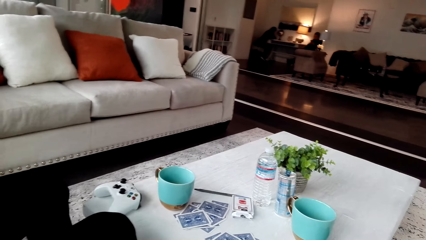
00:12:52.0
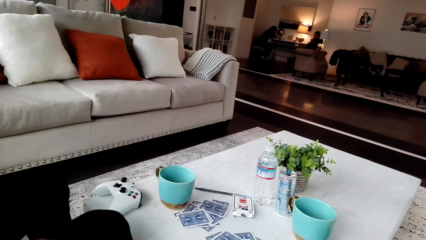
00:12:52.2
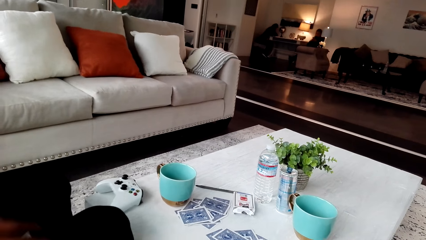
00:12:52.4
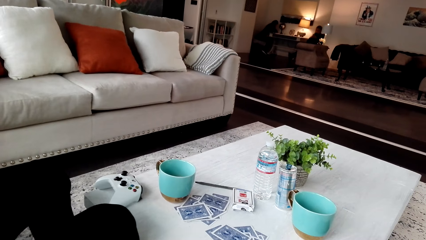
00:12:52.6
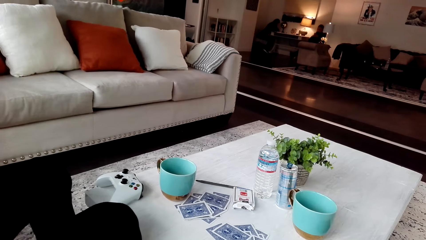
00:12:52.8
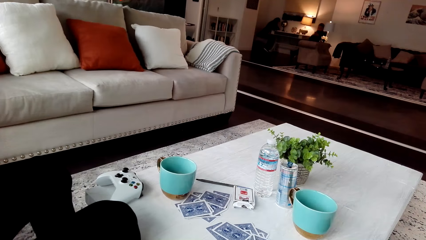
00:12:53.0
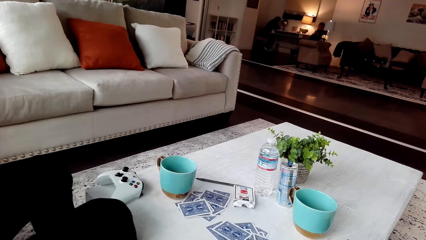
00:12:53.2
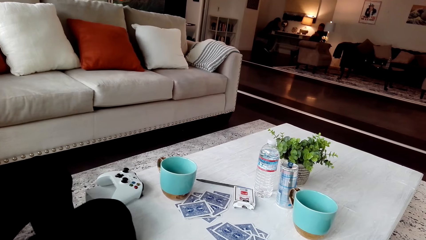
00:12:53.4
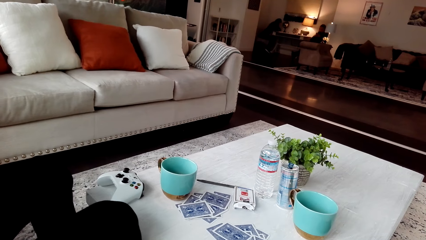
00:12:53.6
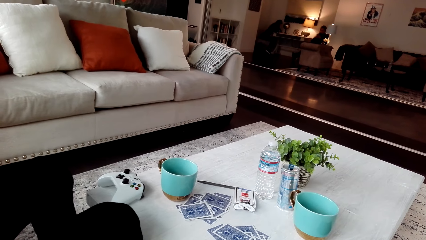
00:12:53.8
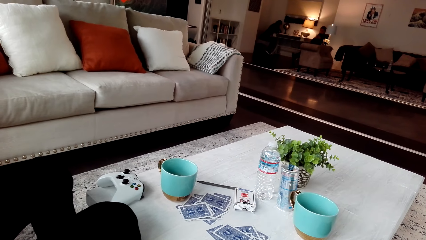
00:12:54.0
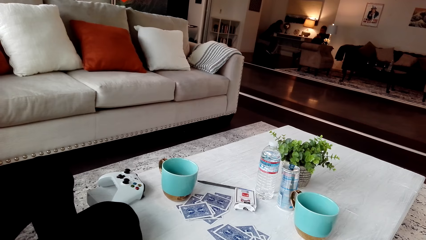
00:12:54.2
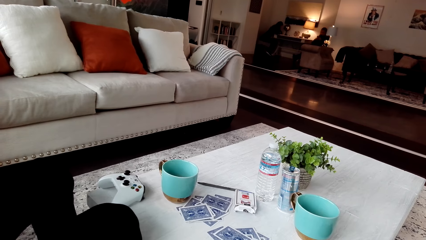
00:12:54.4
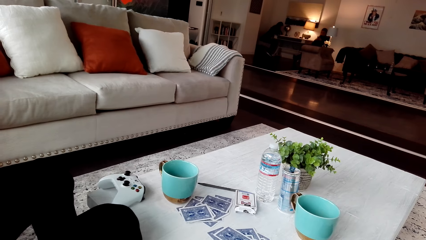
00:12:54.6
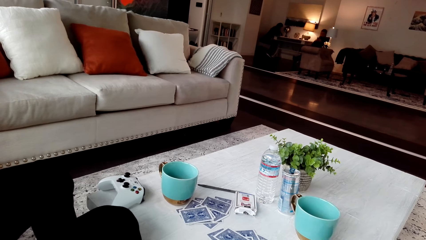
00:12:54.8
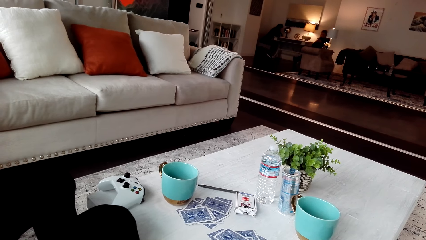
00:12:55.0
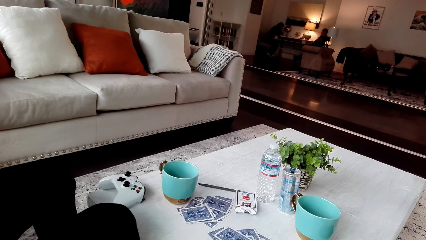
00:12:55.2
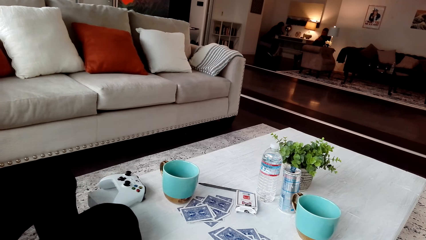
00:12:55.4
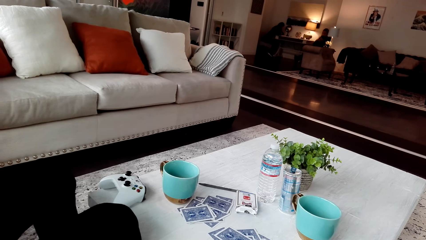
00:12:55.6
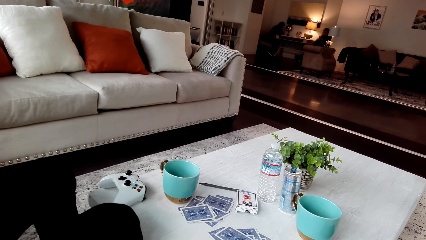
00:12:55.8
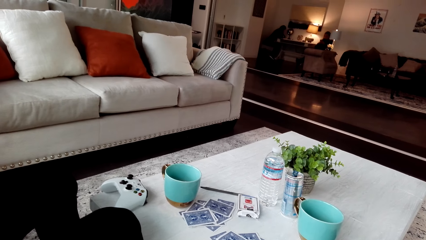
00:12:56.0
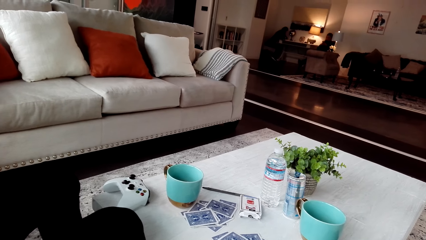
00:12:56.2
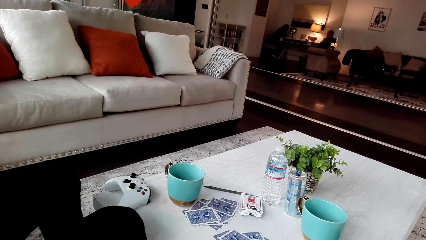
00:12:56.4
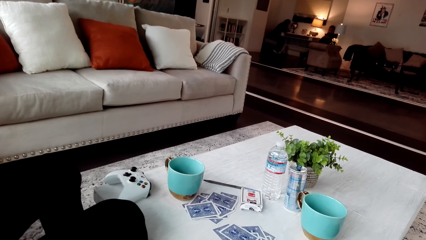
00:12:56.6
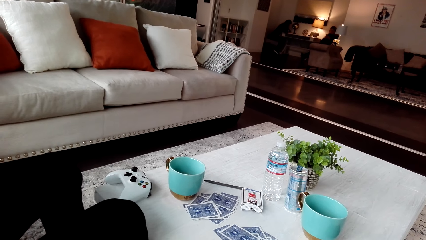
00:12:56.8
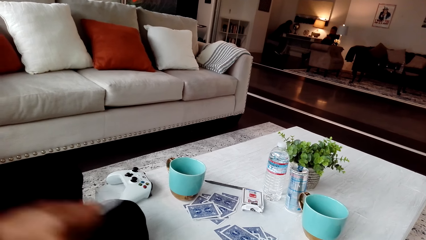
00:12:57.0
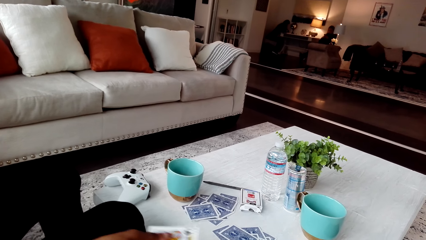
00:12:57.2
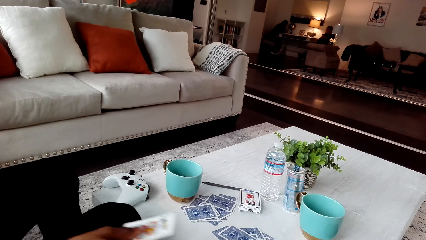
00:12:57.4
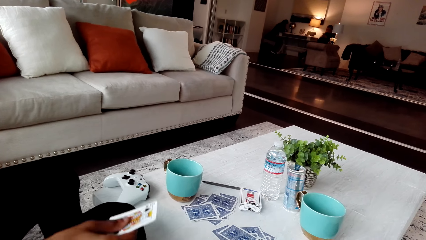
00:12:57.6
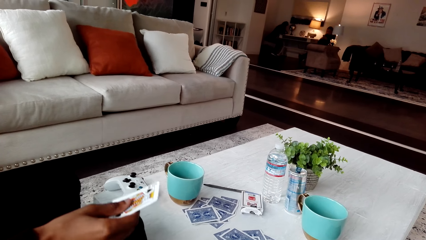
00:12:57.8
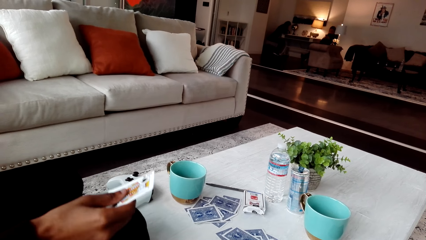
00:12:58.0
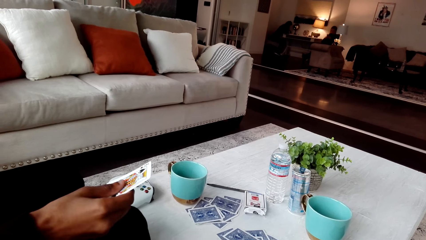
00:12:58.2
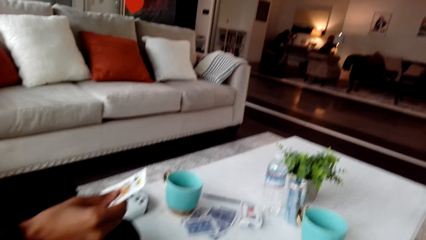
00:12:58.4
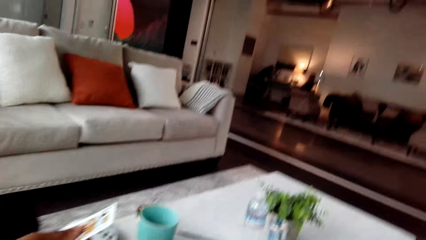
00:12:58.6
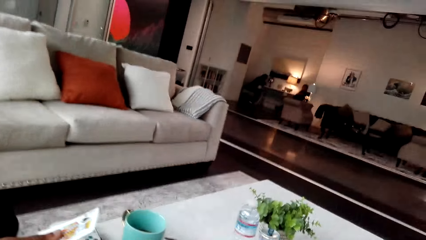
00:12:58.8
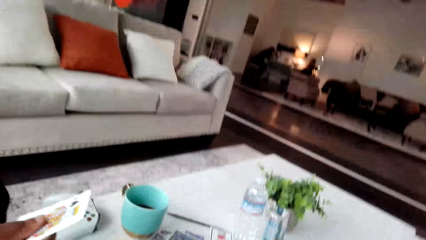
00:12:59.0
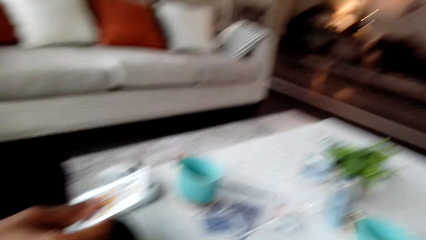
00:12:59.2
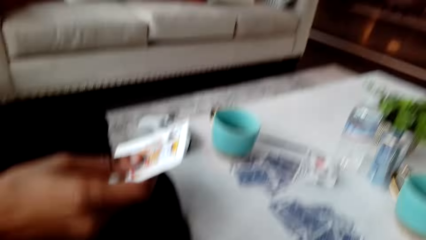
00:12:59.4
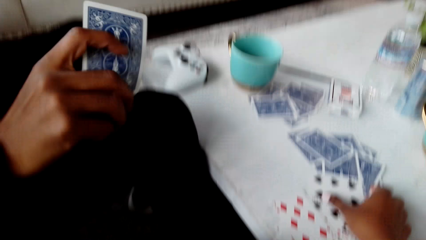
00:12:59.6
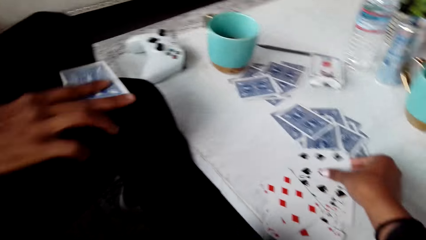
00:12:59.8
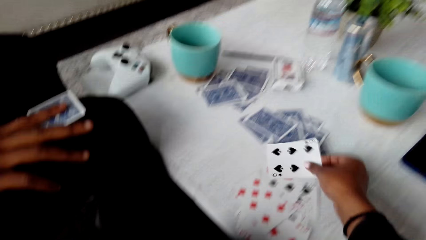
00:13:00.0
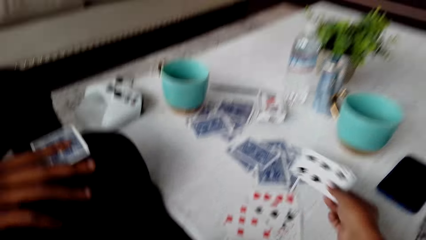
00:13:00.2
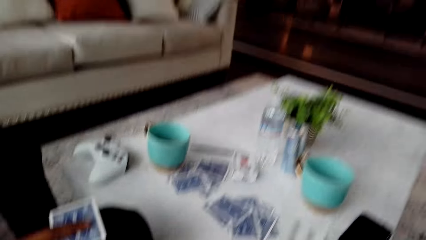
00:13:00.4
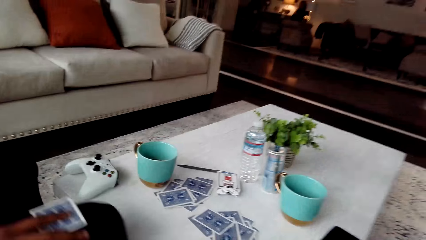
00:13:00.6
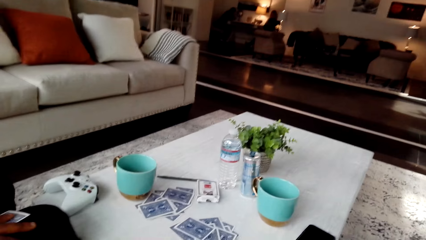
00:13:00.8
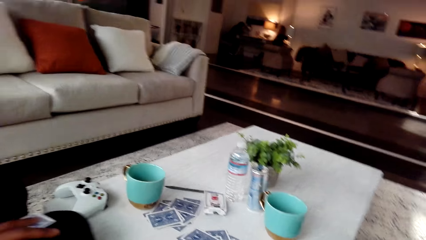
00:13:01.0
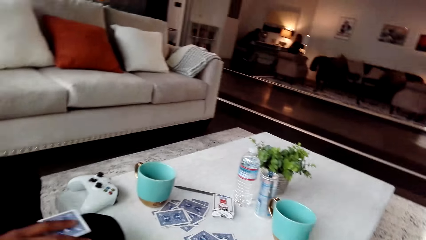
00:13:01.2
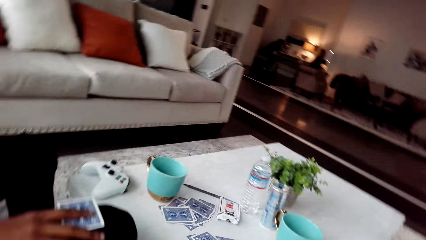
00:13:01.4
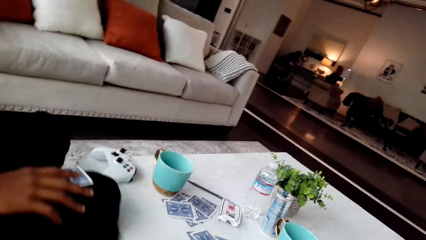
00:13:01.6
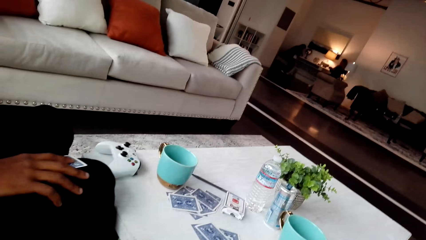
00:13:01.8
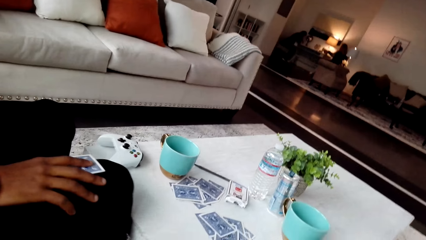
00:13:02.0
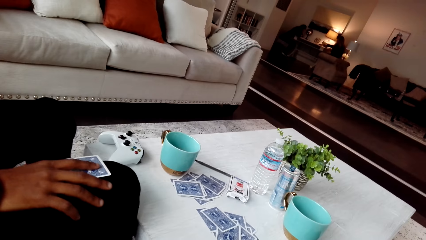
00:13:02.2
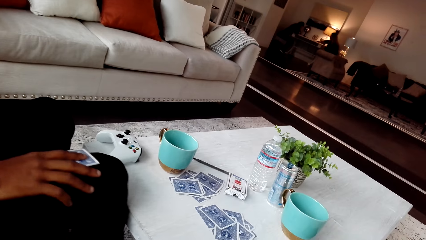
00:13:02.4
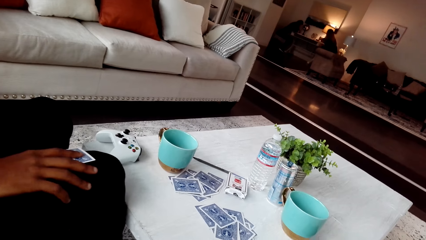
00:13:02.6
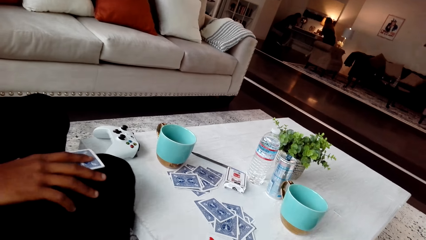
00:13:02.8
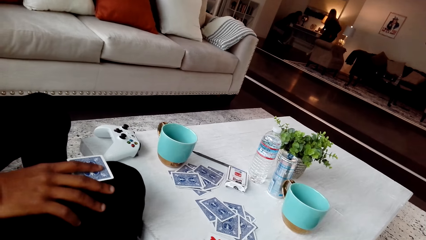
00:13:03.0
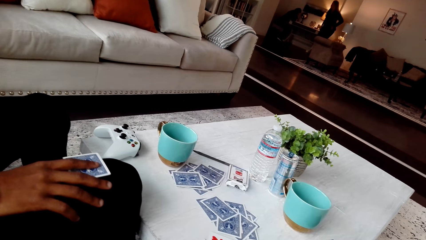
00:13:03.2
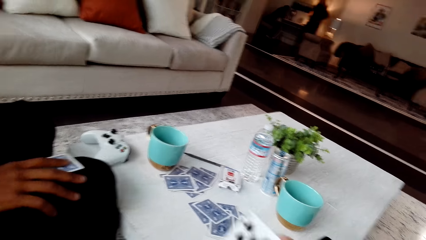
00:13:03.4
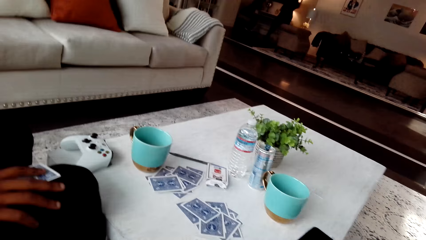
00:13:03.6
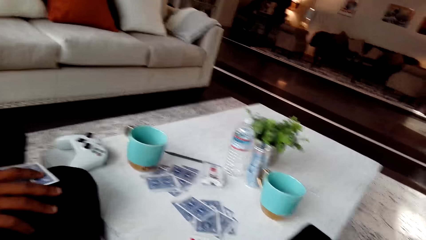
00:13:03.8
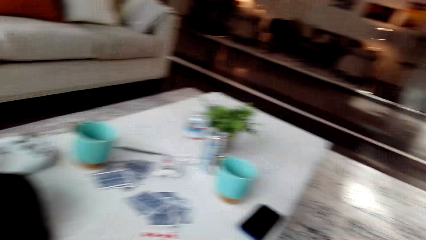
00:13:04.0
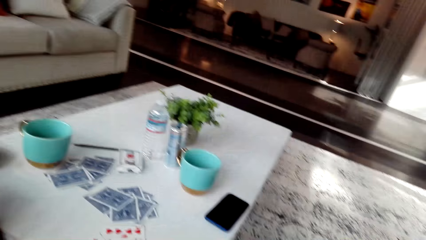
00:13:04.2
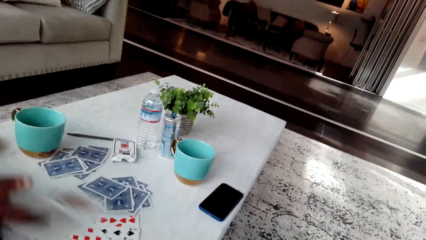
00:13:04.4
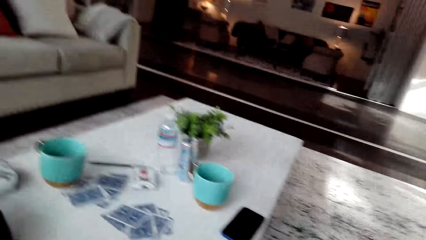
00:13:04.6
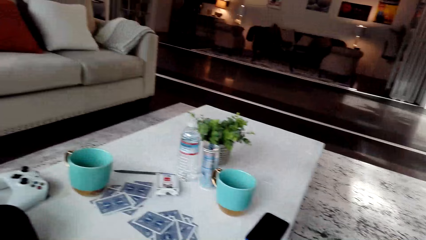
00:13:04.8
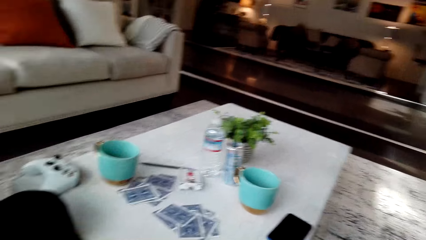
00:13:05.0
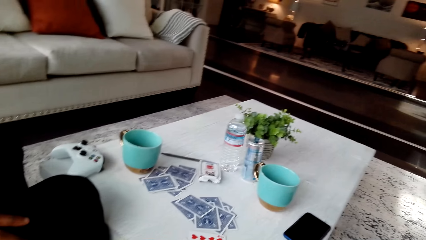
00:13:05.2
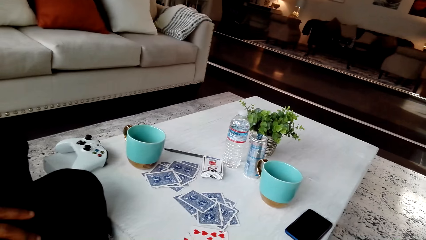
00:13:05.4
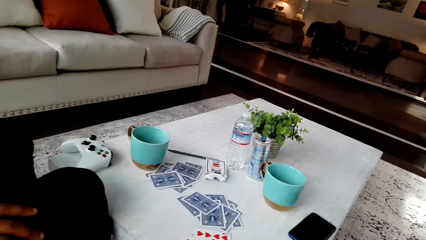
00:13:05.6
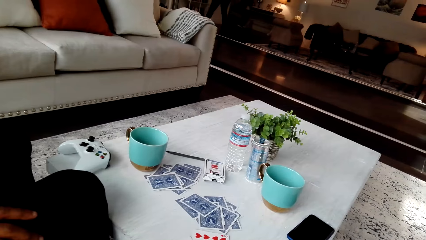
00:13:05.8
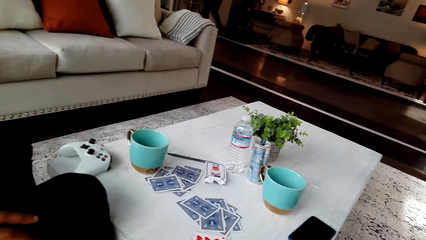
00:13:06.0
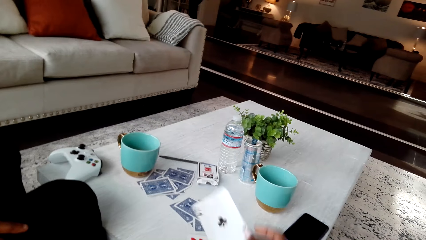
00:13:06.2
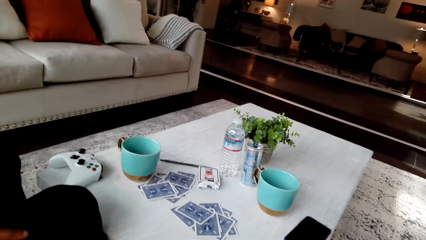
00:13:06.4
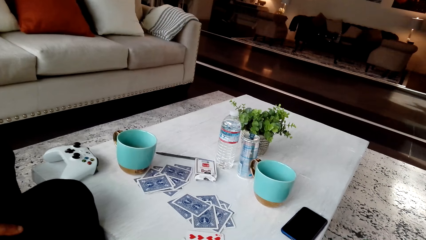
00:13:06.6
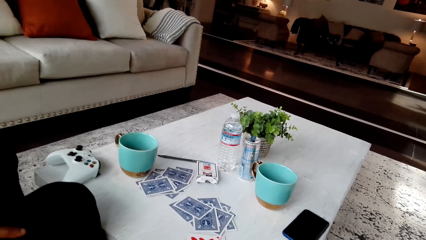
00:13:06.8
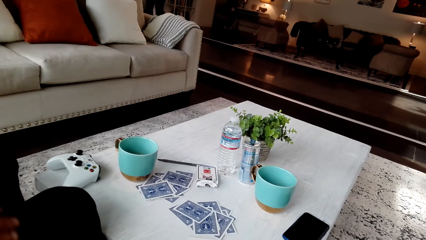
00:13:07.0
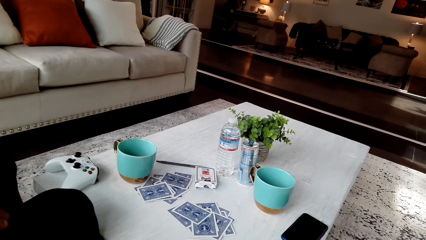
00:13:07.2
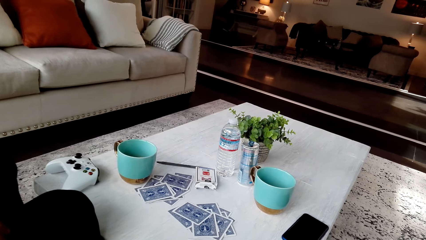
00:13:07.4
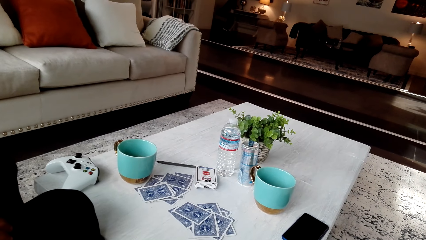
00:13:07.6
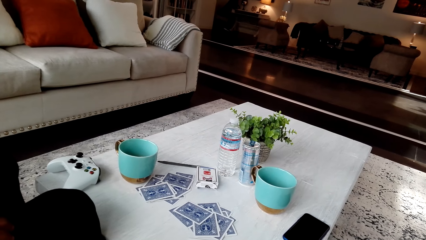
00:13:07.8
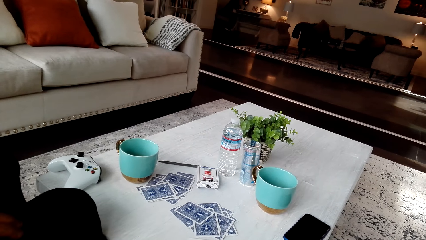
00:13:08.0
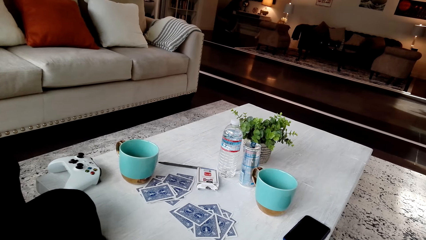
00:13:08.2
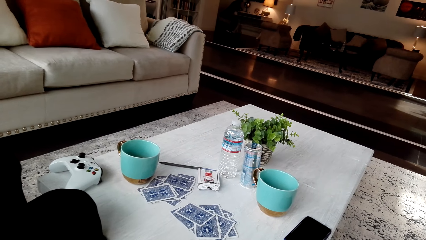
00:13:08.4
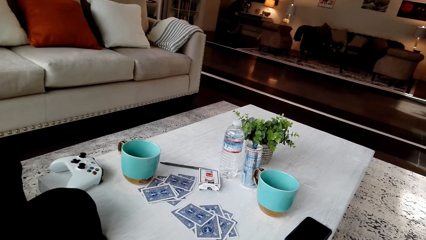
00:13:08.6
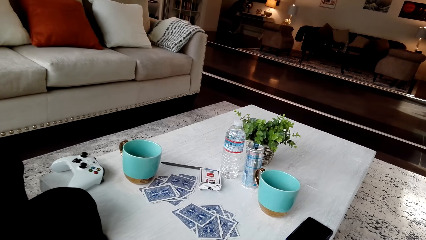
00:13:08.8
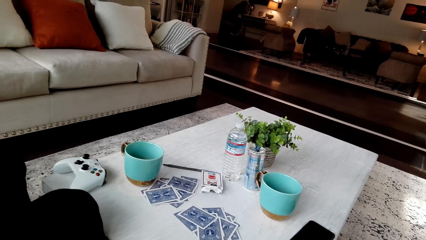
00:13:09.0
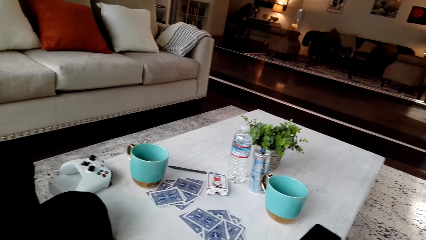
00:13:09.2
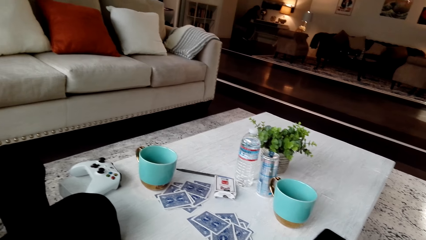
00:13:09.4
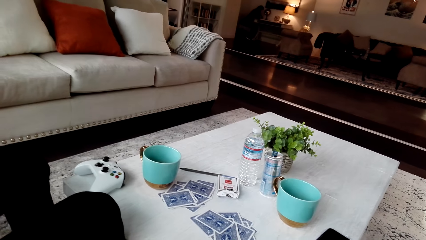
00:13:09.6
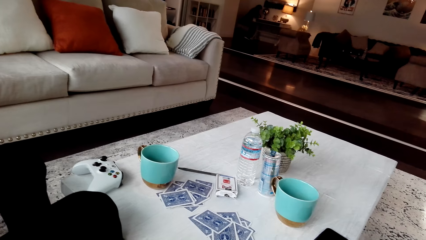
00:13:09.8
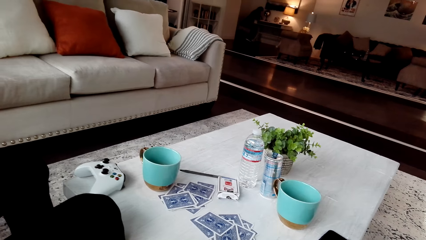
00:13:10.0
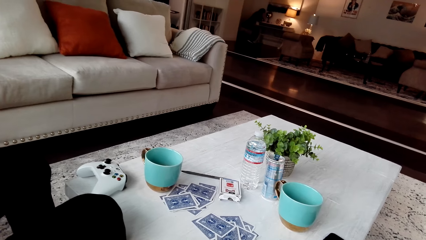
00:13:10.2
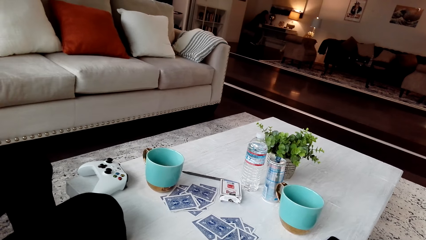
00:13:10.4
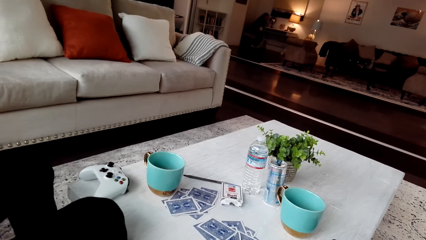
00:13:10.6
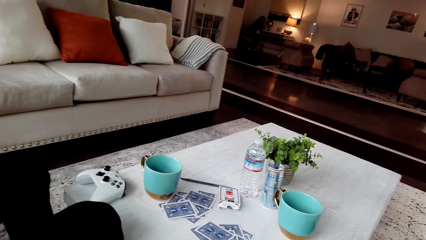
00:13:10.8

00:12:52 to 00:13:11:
A man puts the cards down. The man holds the card. The camera wearer puts the cards down. They converse with the man.
